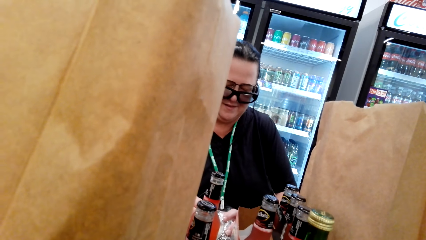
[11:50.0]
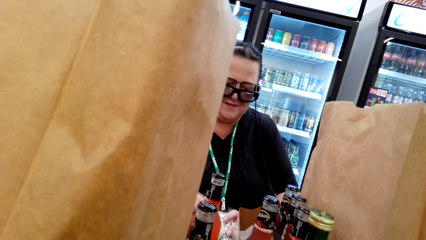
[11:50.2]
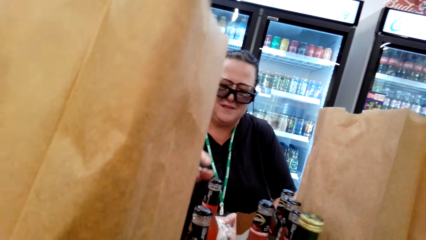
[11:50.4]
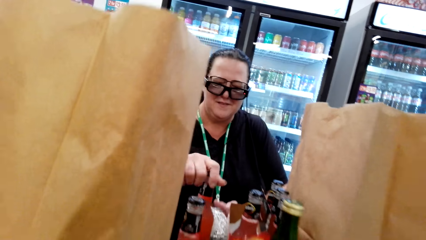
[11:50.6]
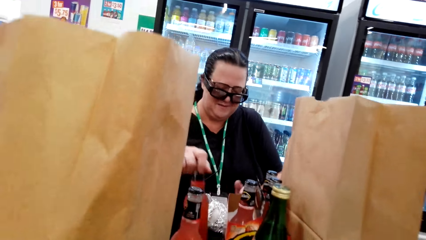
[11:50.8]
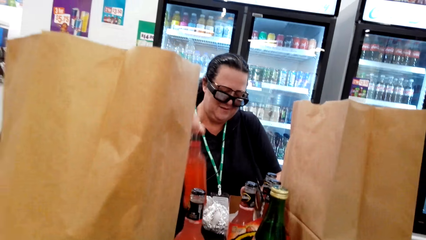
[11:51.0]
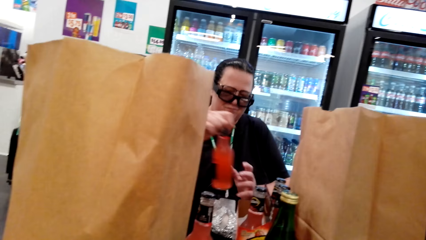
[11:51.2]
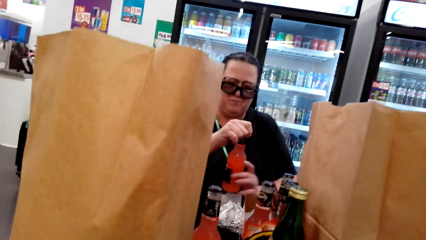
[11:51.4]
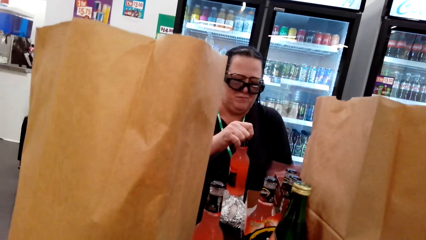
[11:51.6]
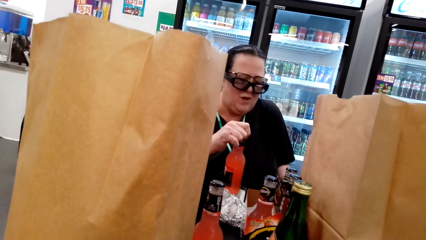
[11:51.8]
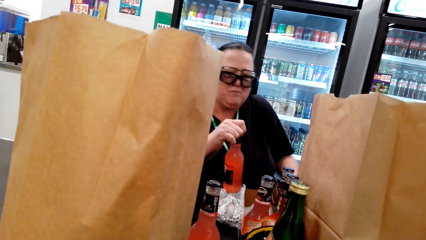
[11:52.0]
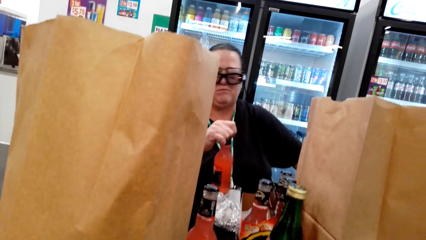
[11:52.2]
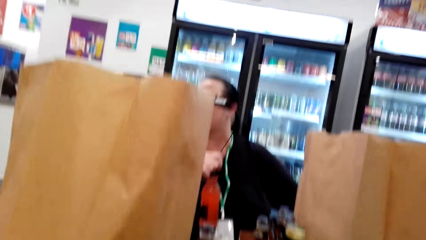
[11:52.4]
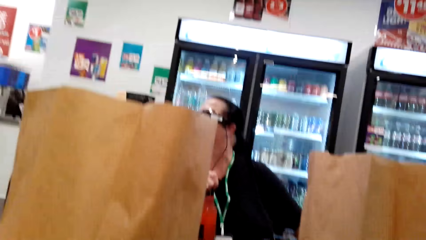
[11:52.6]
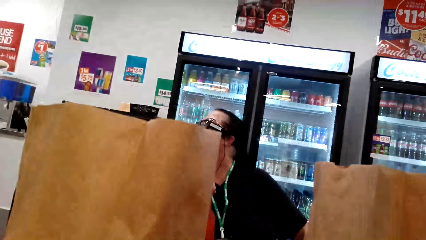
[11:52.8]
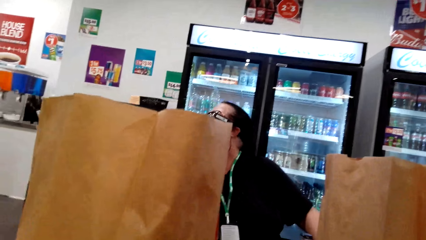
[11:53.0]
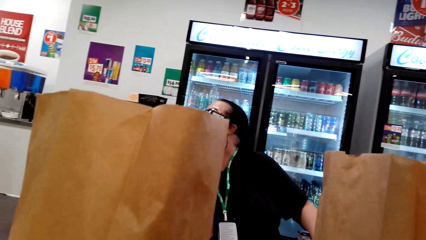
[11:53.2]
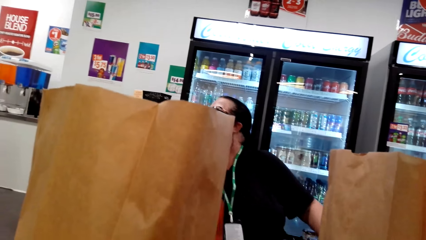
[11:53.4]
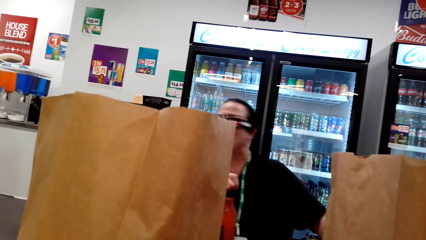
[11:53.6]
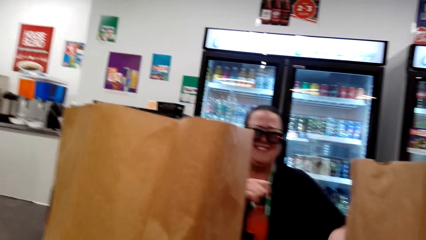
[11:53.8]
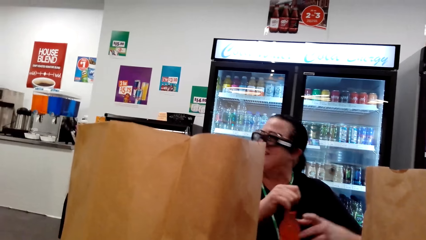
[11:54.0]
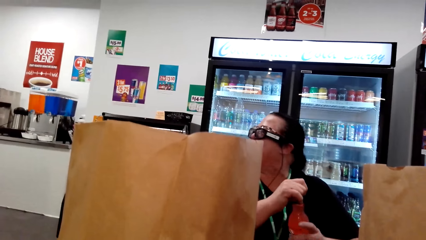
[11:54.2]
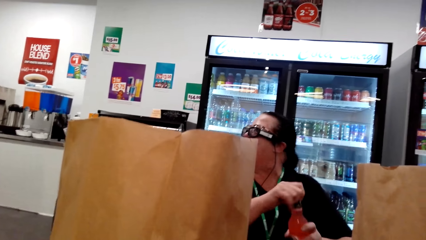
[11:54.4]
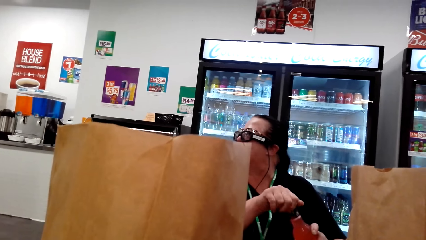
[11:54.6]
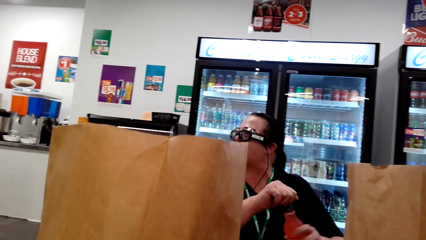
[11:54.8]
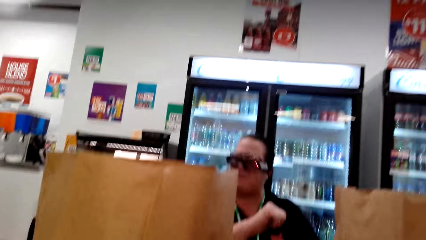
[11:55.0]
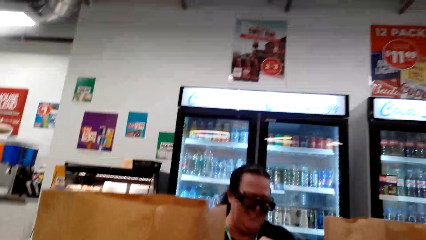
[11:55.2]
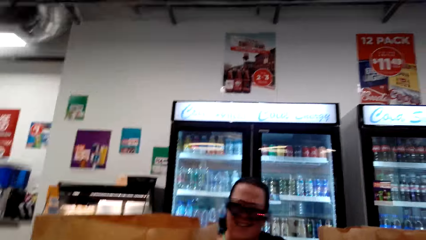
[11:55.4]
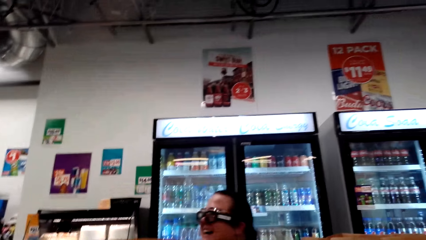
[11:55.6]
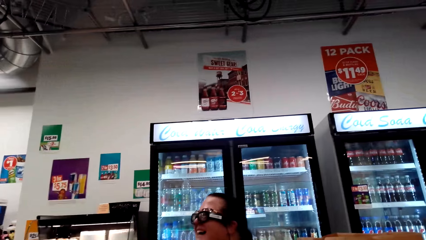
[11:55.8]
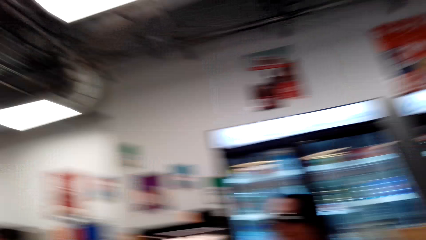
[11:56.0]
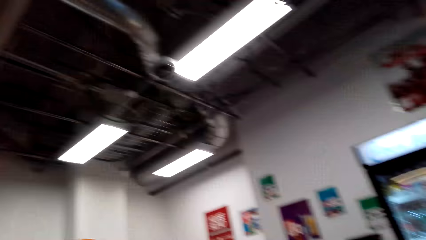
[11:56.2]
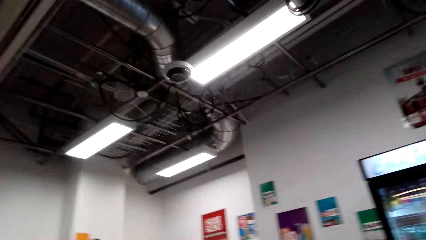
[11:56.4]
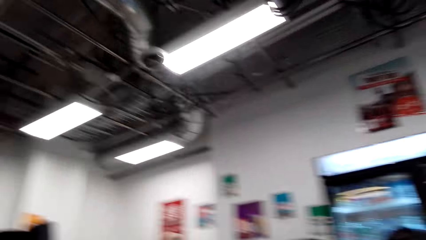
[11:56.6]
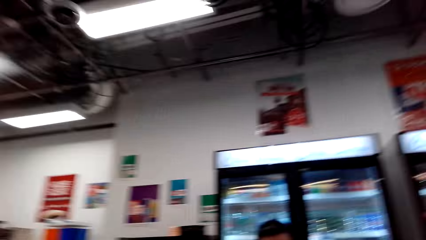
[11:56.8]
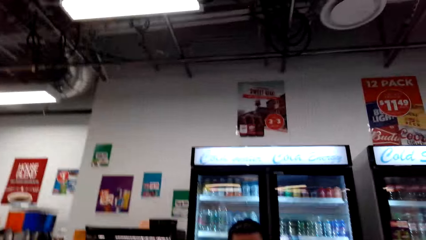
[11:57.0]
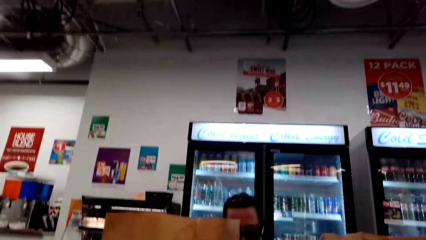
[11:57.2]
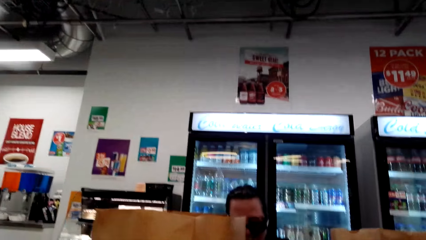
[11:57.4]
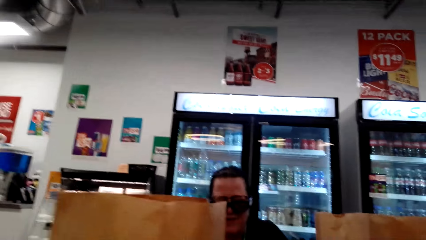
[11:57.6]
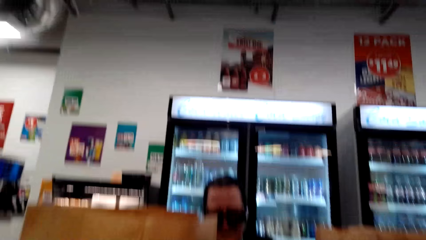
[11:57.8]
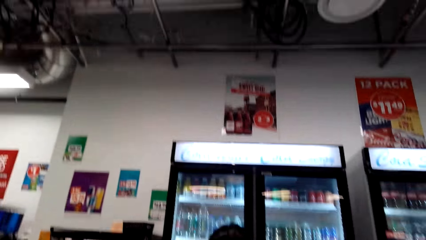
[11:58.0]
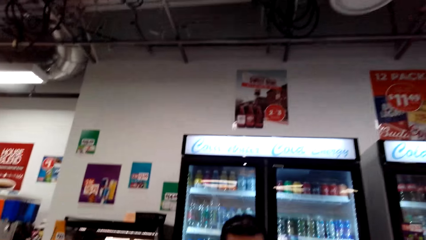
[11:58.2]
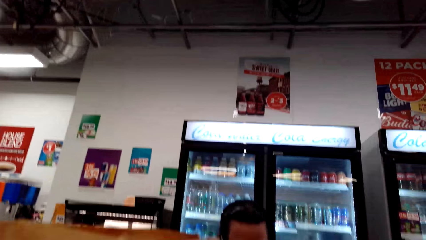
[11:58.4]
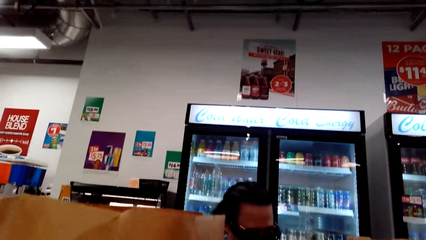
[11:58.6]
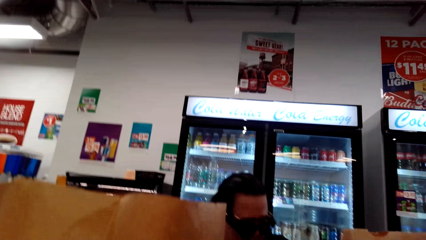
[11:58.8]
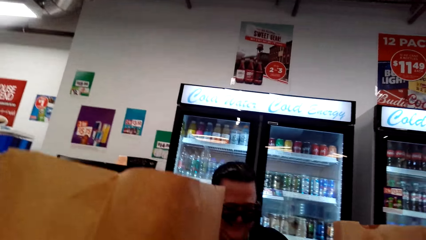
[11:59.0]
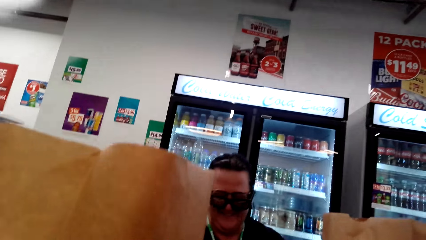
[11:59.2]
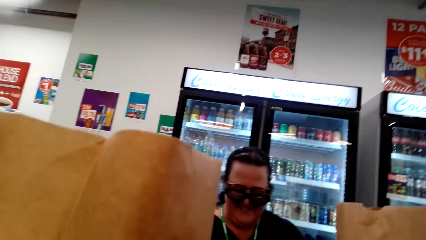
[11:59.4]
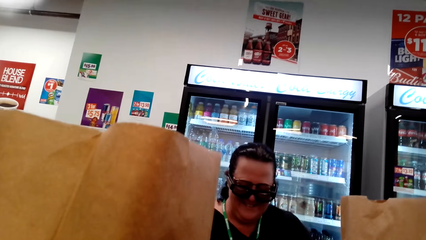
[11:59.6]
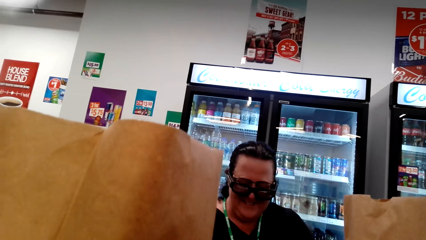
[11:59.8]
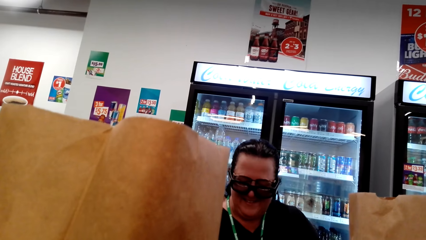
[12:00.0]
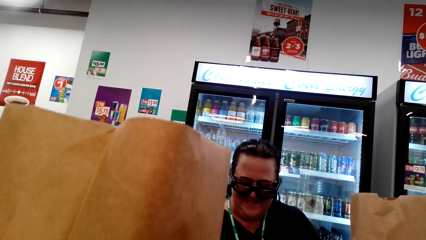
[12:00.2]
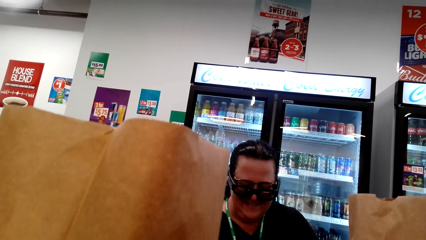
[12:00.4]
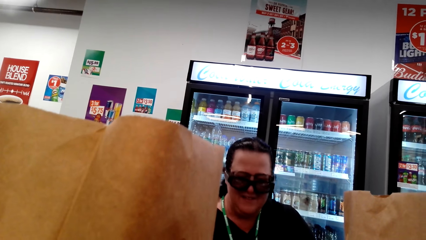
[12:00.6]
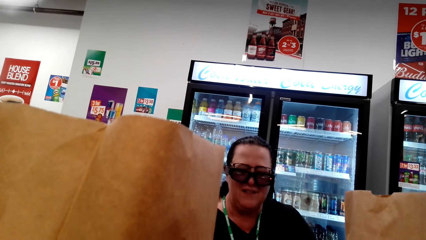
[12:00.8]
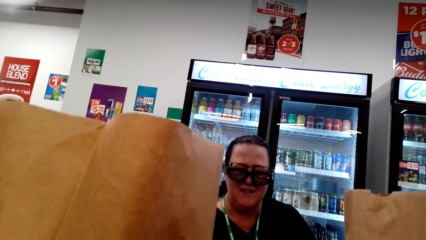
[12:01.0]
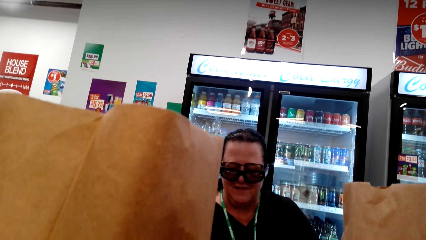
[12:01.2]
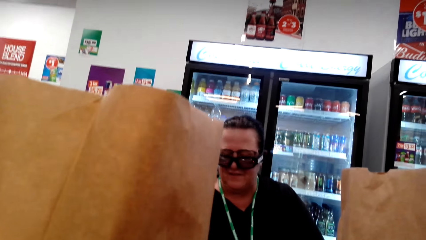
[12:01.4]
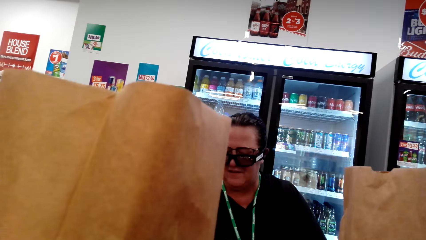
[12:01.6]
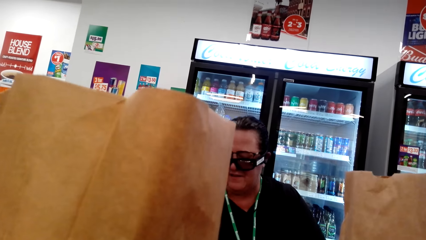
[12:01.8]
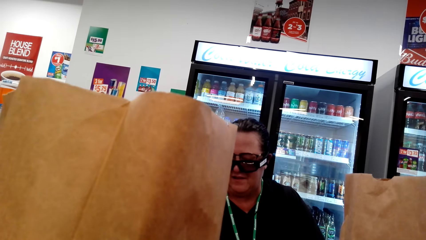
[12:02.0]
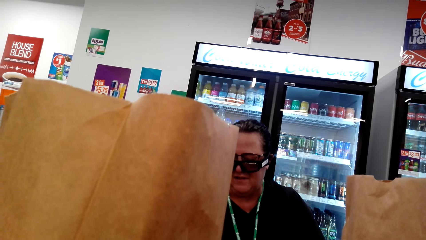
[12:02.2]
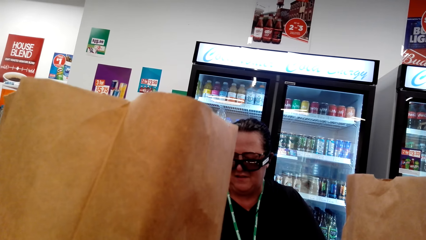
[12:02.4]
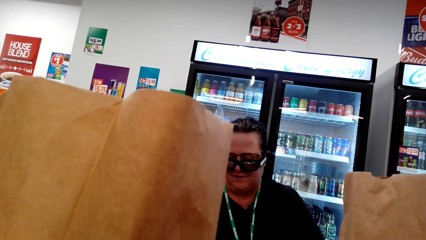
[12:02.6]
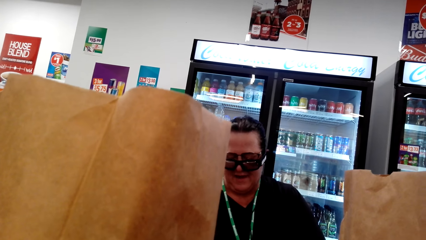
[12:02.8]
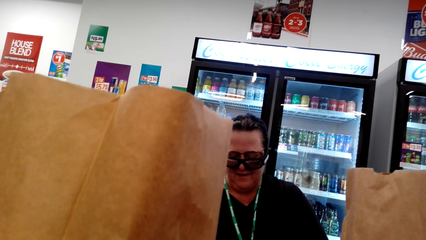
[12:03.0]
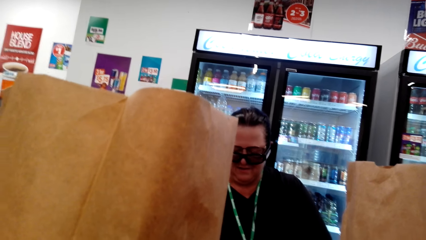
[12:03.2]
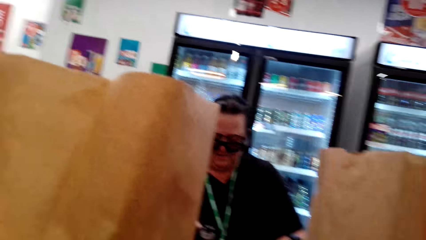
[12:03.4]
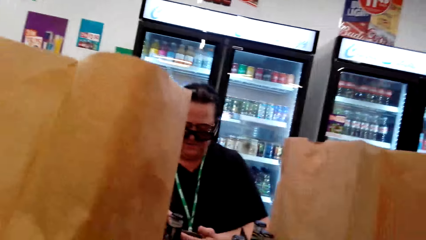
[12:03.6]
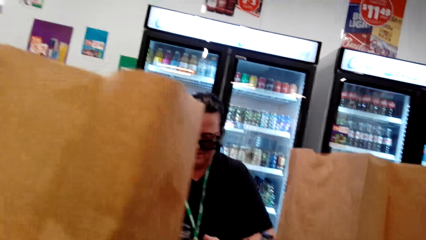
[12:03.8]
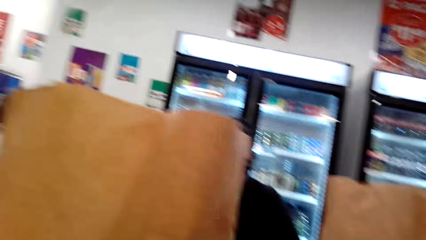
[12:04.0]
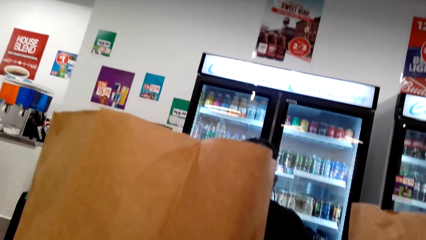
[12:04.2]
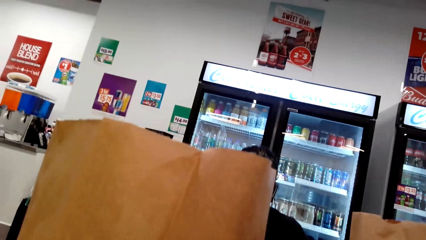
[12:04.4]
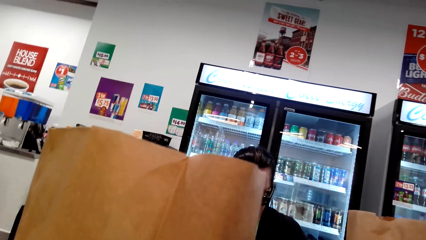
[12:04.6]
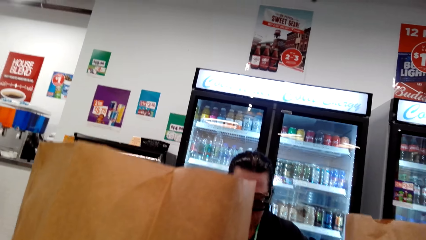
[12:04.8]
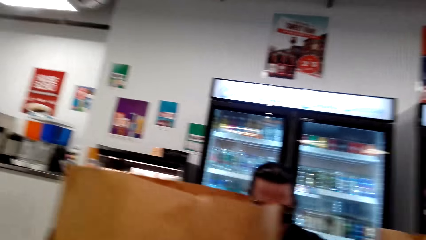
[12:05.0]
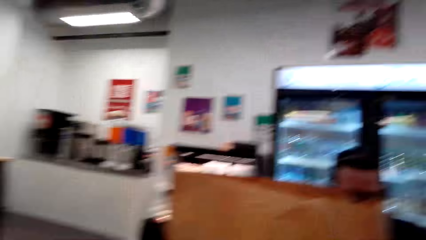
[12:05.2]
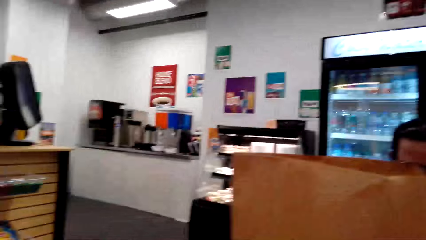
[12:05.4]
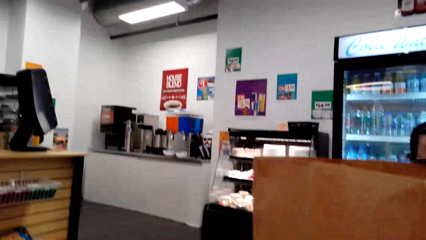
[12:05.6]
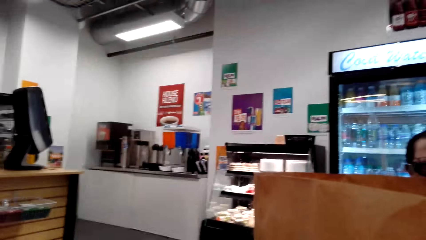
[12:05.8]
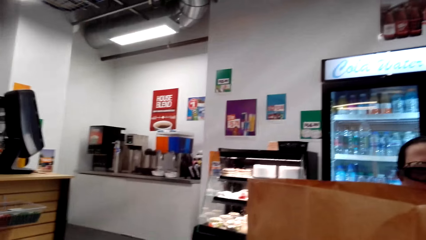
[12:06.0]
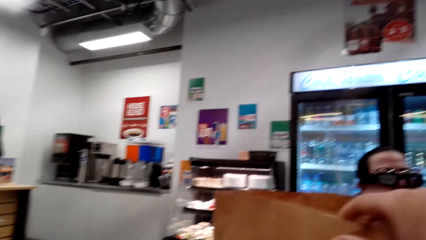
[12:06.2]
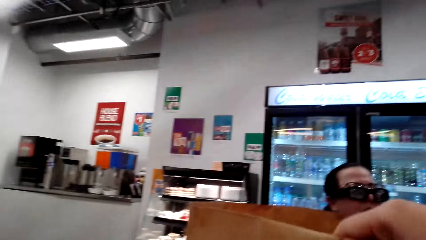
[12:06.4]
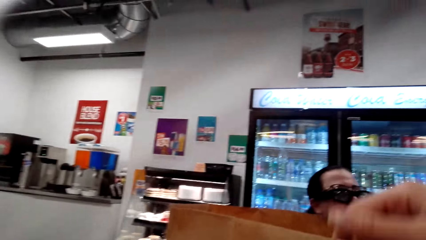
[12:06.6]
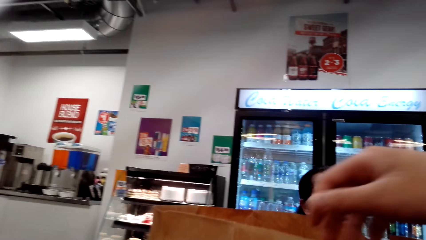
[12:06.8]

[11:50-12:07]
The woman lifts the bottle. She looks around the house. The man converses with the camera wearer. The woman converses with the camera wearer. The camera wearer converses with the woman. They look at the woman. The man converses with the camera wearer. The camera wearer looks around the supermarket.
